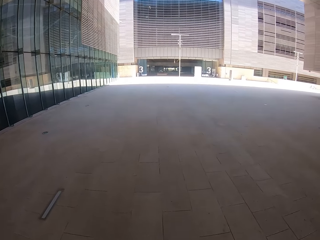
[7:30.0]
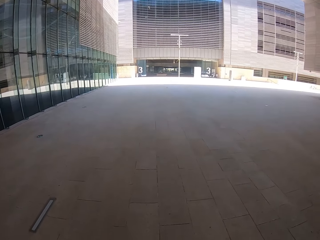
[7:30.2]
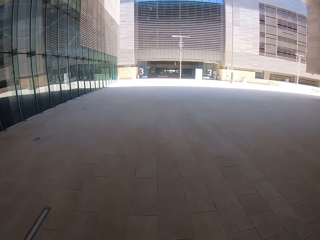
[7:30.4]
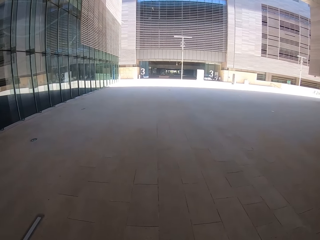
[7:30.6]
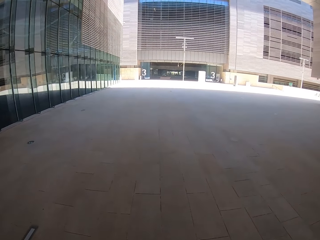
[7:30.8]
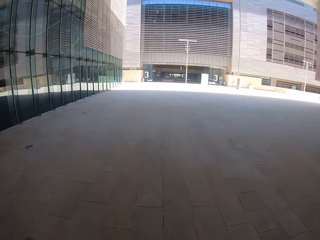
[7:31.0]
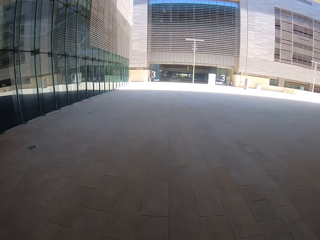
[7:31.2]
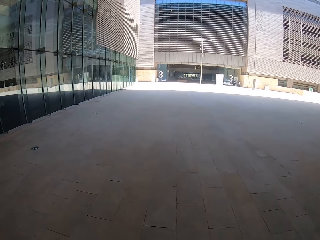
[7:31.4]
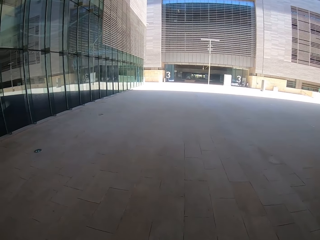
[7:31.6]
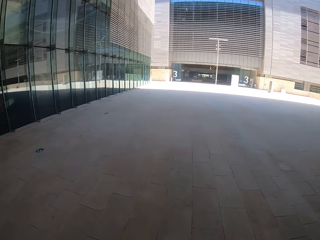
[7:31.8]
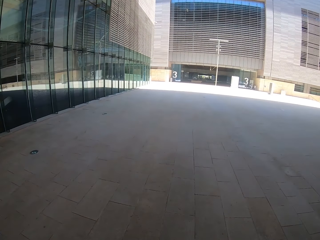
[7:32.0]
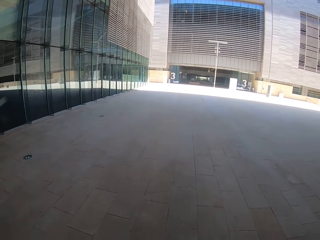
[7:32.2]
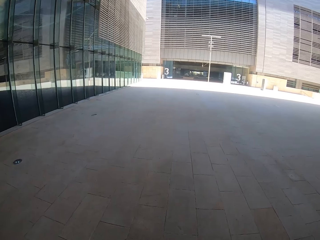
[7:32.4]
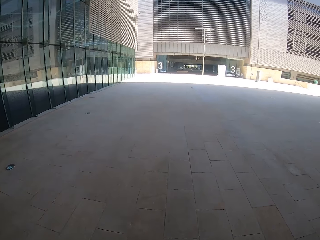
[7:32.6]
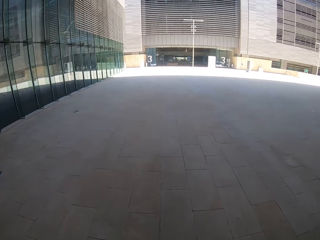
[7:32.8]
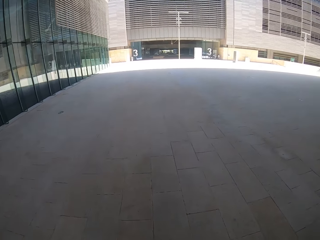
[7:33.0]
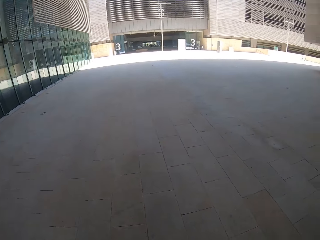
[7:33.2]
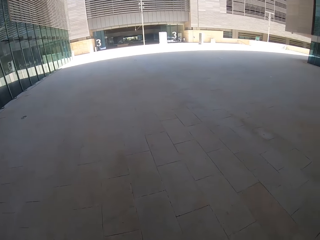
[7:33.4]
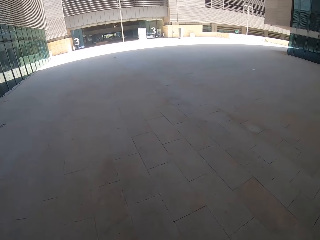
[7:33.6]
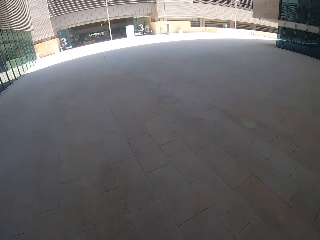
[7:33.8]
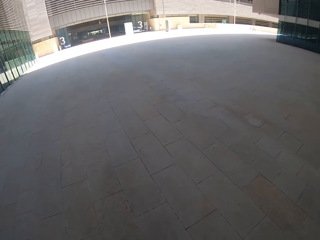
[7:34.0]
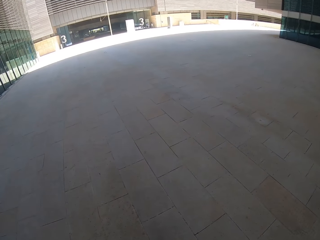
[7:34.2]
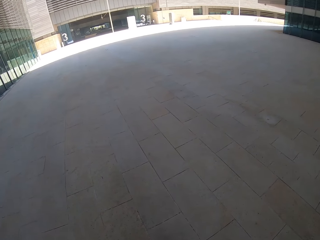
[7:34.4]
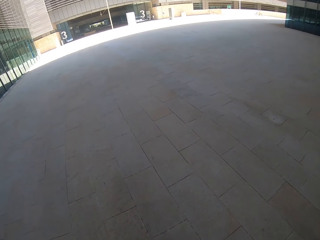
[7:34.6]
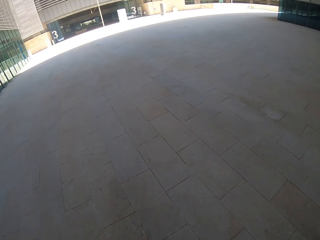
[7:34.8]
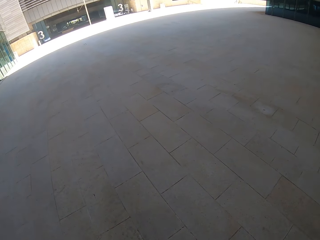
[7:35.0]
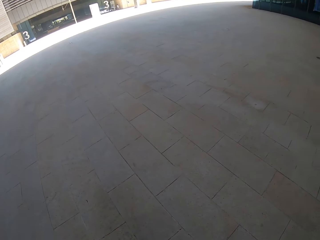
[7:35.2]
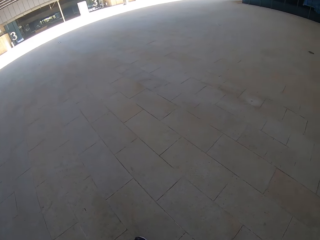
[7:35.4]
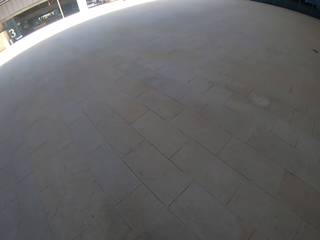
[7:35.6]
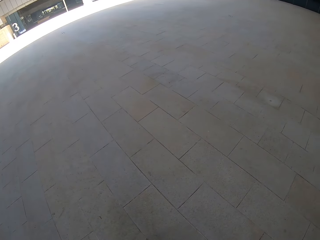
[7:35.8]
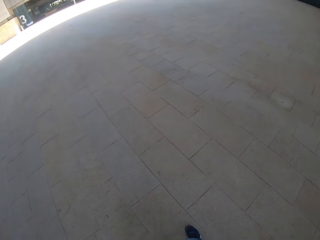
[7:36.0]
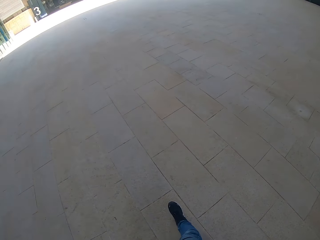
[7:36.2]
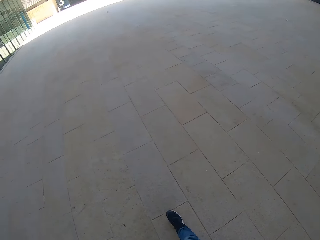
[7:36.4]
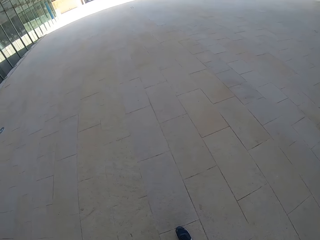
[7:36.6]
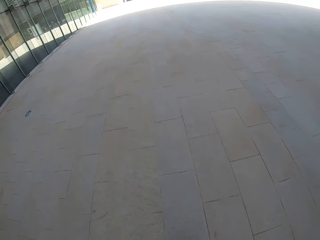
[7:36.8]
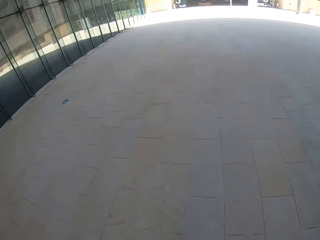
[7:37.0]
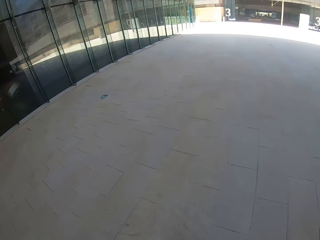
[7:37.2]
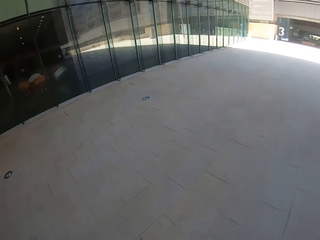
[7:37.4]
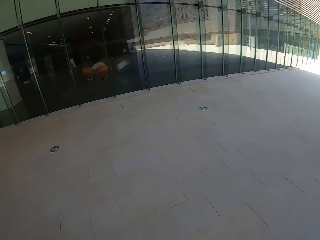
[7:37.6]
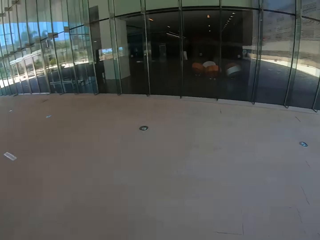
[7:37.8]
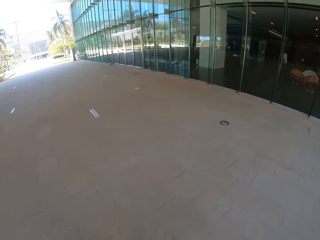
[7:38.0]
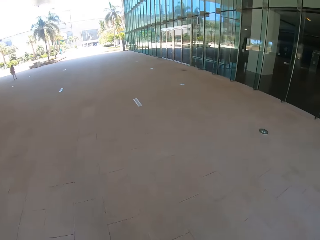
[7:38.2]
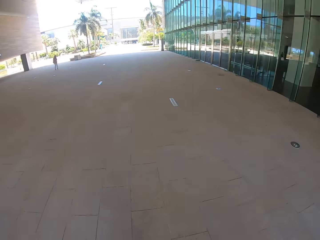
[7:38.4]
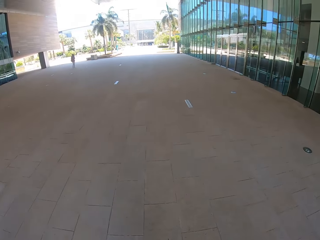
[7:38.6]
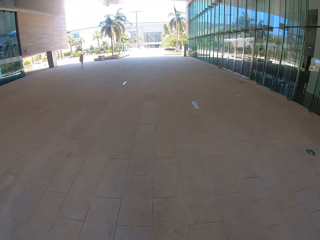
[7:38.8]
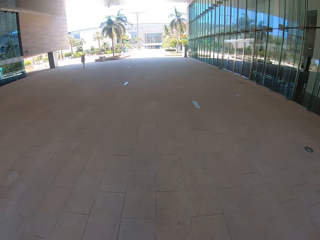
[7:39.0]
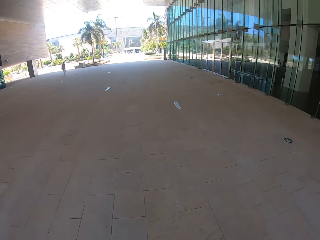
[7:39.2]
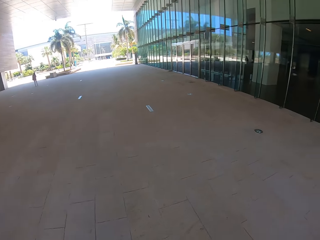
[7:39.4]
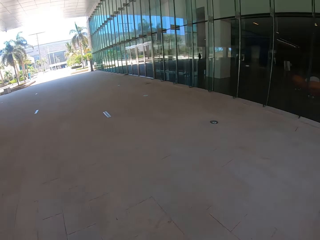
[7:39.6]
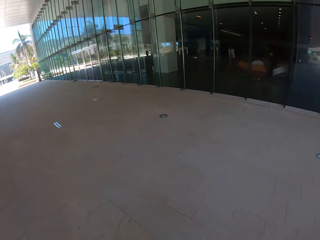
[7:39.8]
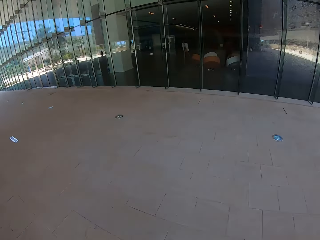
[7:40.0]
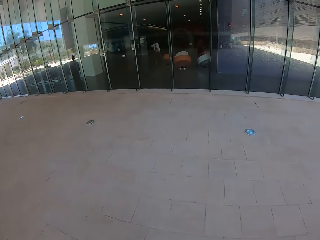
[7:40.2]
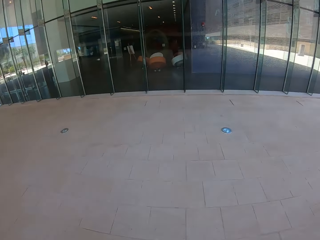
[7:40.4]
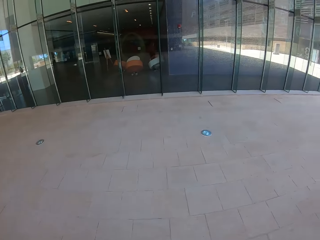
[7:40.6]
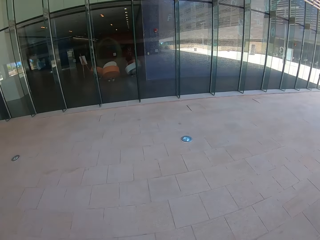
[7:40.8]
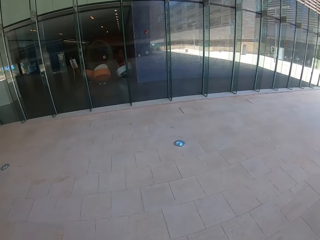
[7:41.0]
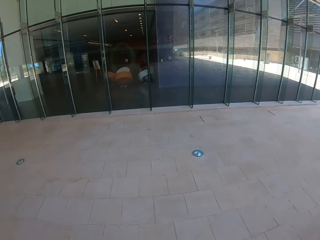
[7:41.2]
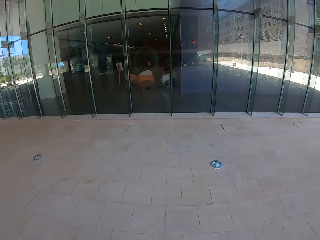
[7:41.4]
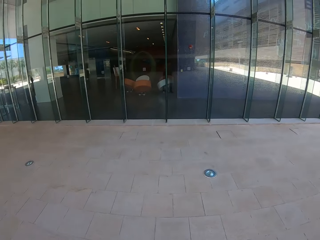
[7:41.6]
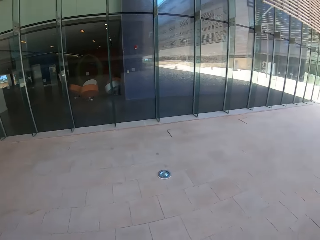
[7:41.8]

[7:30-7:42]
The camera wearer walks around. They look around.

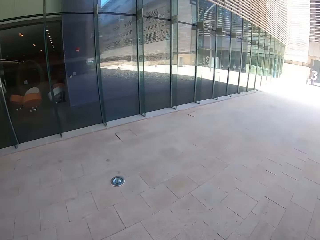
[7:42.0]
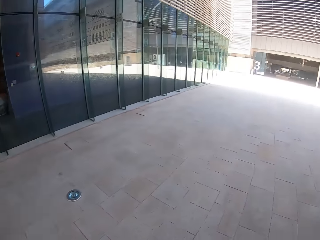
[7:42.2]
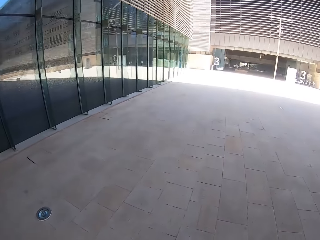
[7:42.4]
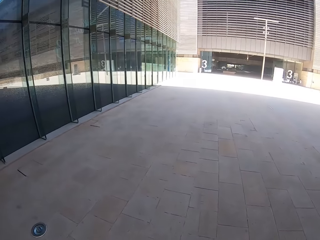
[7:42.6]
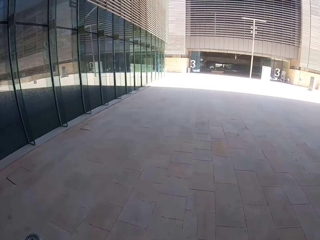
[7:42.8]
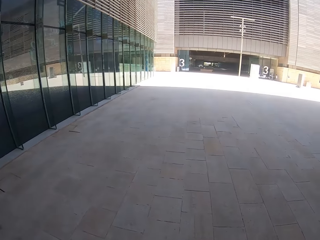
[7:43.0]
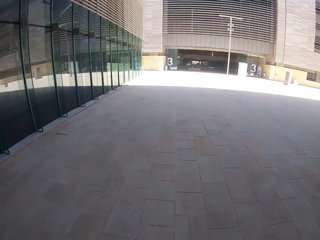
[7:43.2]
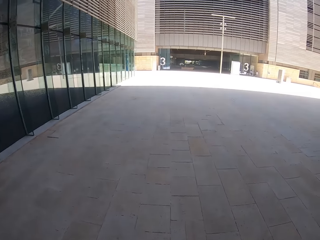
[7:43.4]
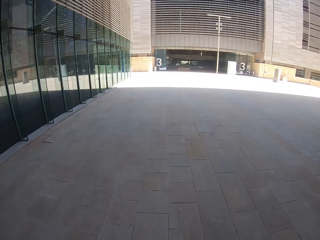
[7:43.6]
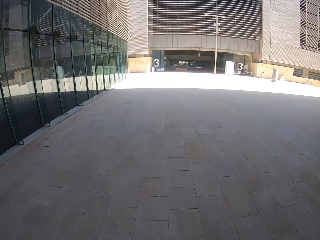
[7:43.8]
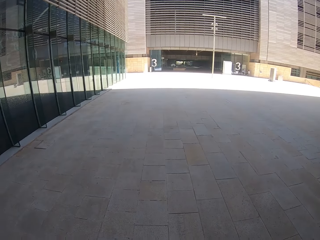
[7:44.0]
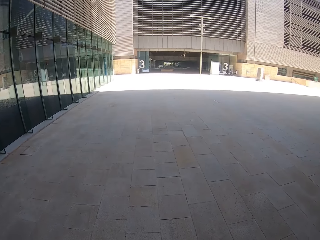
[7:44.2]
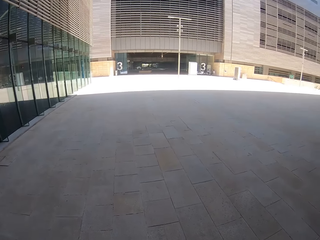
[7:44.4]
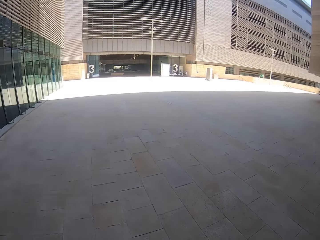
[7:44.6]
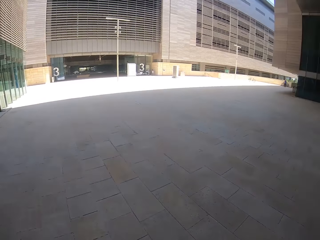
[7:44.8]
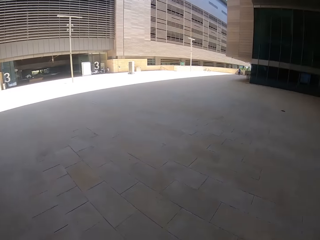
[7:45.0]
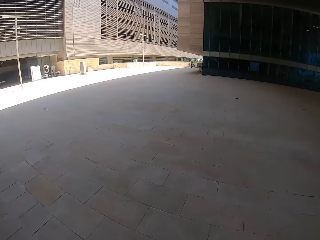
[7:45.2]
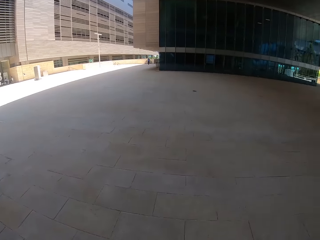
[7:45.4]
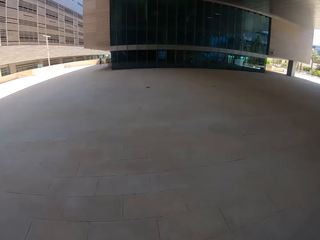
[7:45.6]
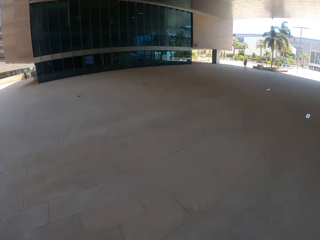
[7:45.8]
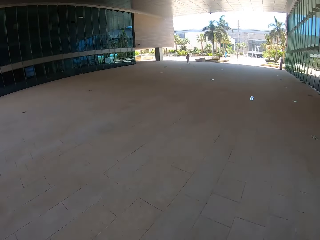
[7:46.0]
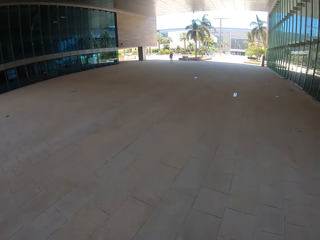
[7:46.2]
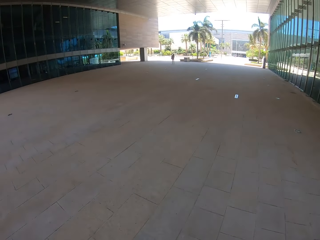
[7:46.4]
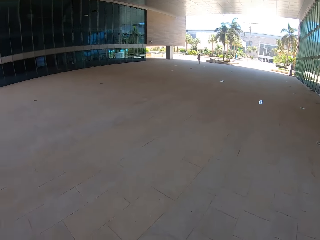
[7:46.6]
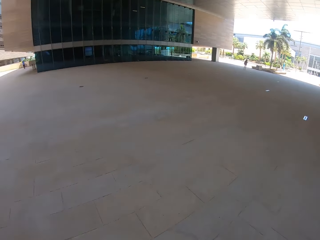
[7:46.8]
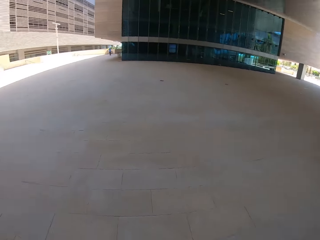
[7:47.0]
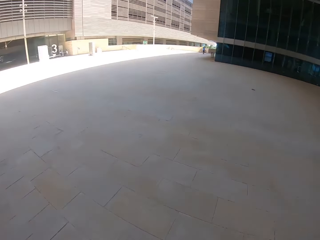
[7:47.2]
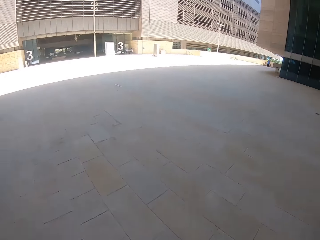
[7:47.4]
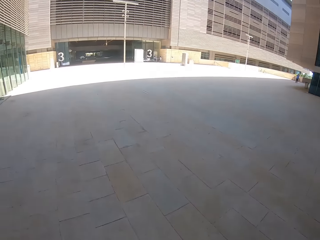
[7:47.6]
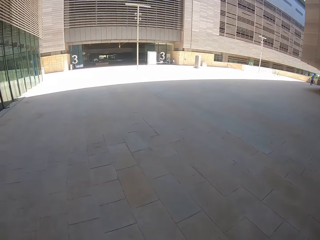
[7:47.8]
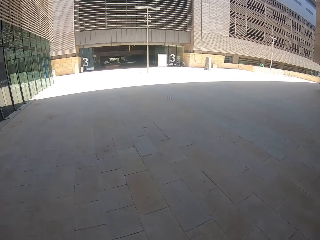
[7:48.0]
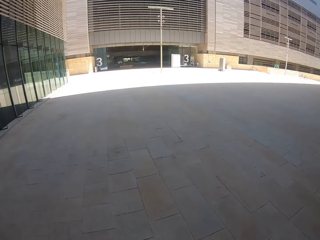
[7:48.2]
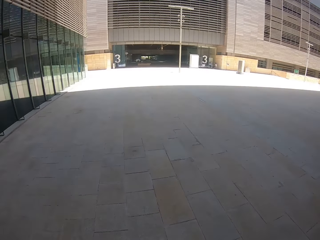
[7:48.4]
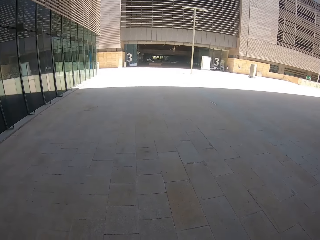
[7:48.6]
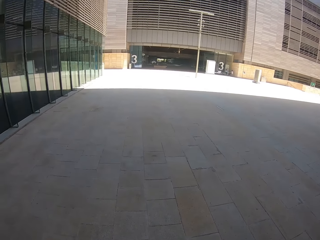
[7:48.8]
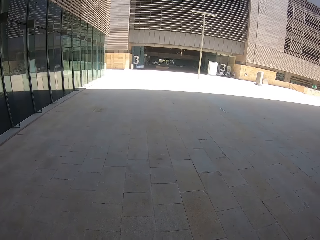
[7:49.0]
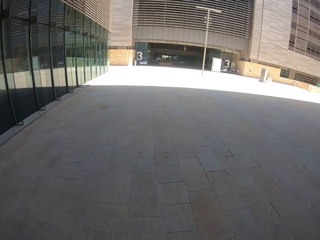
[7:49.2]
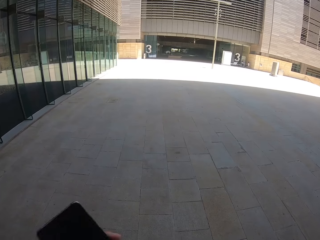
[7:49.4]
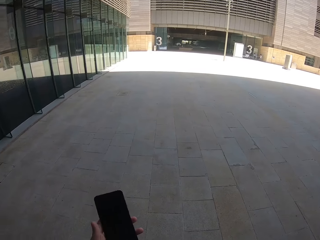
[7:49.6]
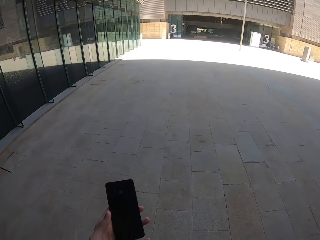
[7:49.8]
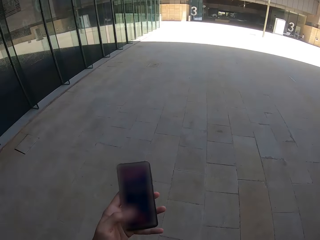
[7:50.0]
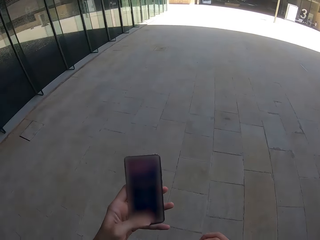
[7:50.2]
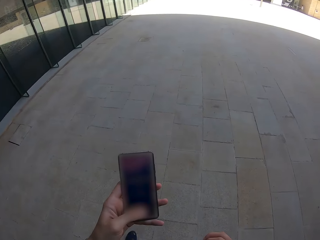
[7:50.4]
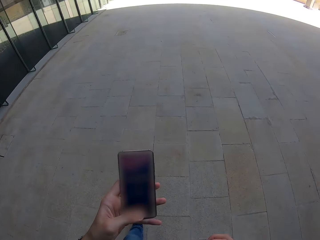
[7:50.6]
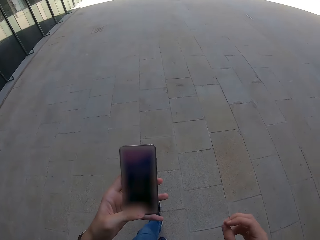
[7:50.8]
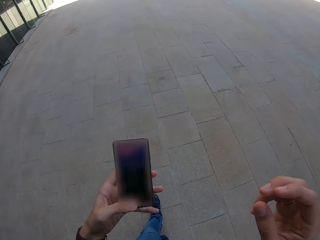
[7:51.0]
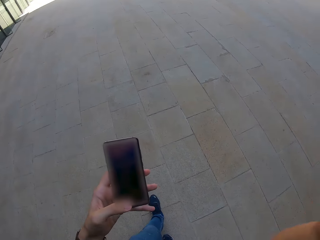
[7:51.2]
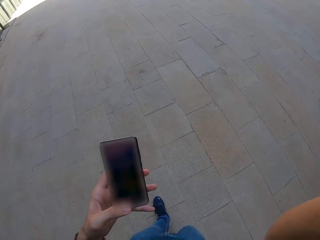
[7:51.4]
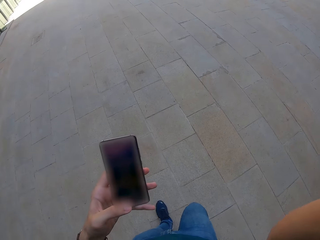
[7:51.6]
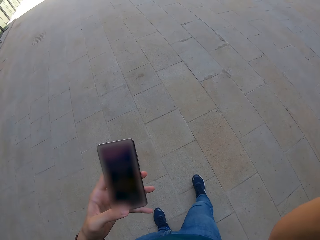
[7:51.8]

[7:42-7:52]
The camera wearer looks around. He operates the phone with his left hand. He raises his right hand.
